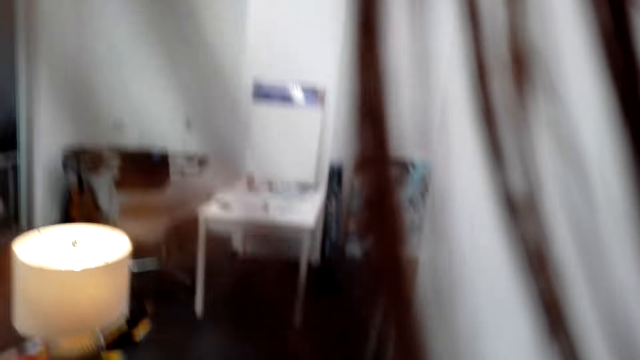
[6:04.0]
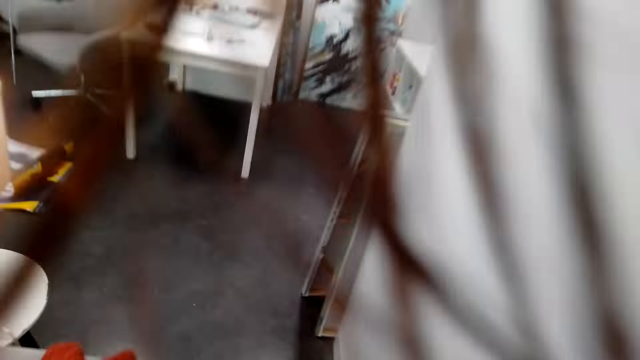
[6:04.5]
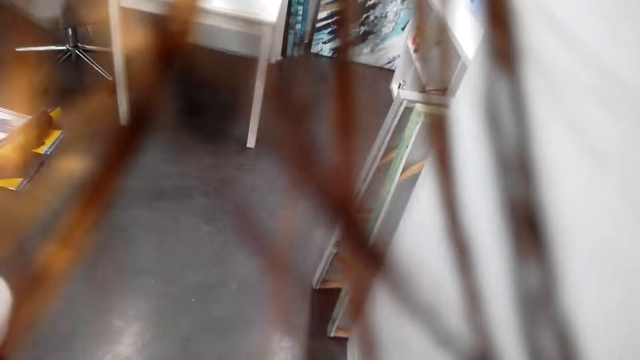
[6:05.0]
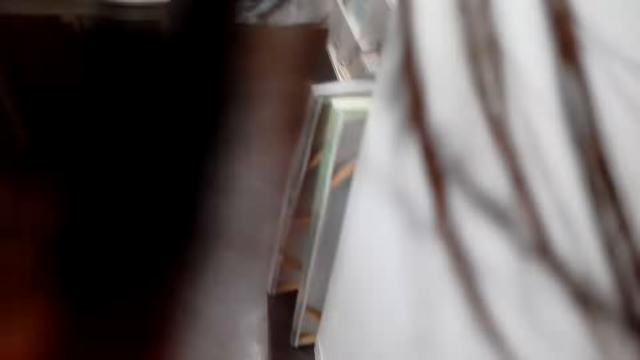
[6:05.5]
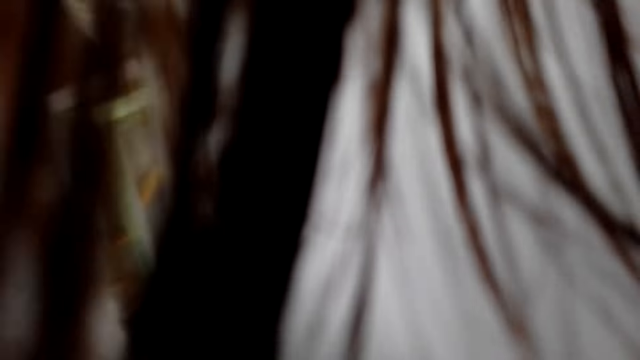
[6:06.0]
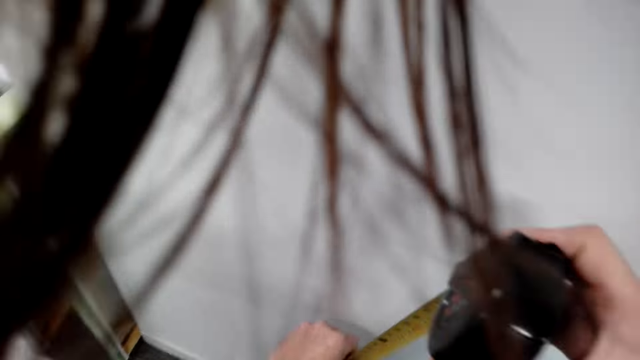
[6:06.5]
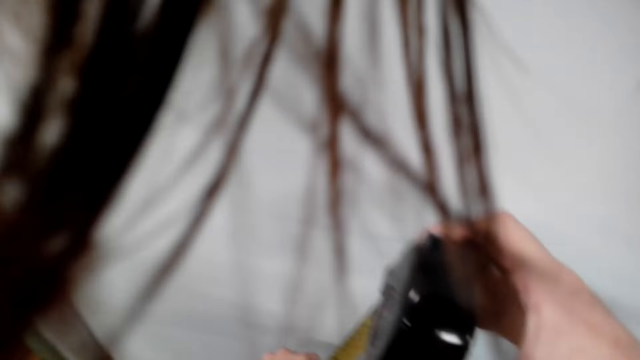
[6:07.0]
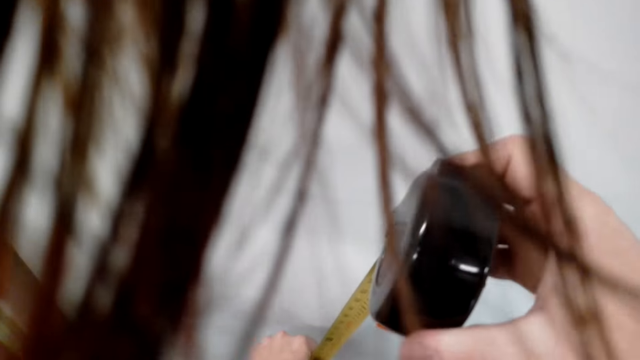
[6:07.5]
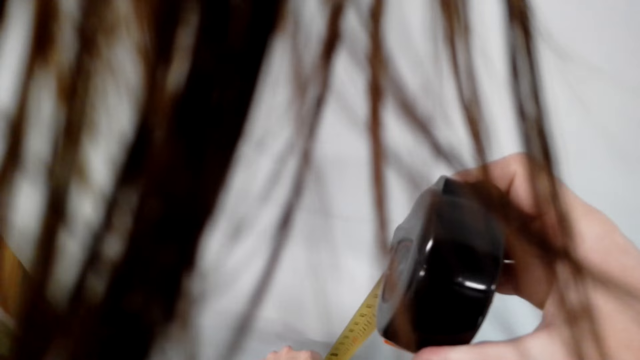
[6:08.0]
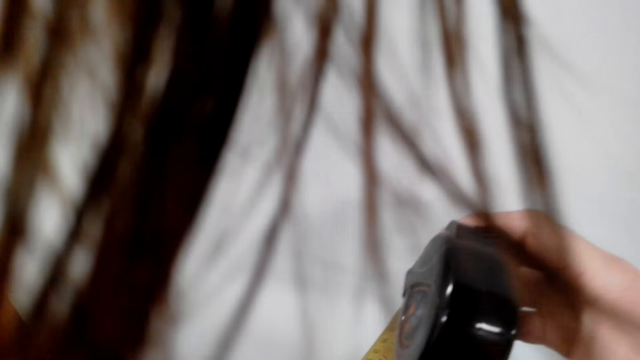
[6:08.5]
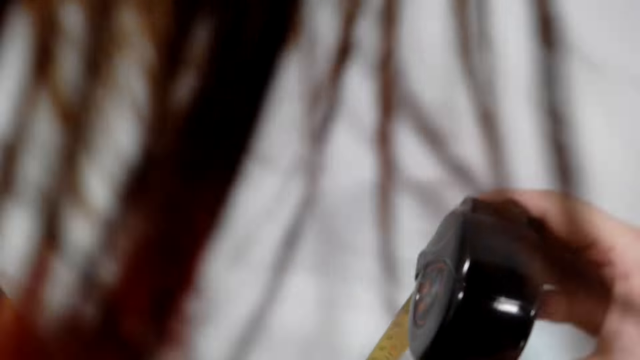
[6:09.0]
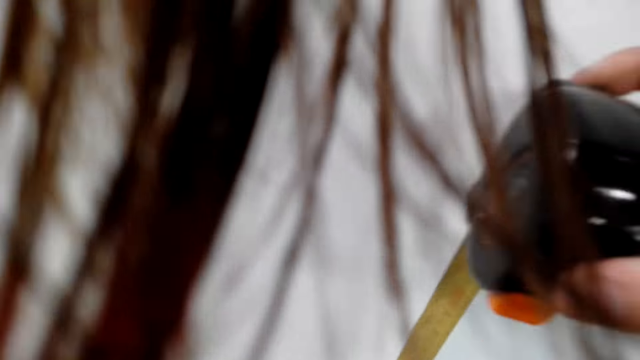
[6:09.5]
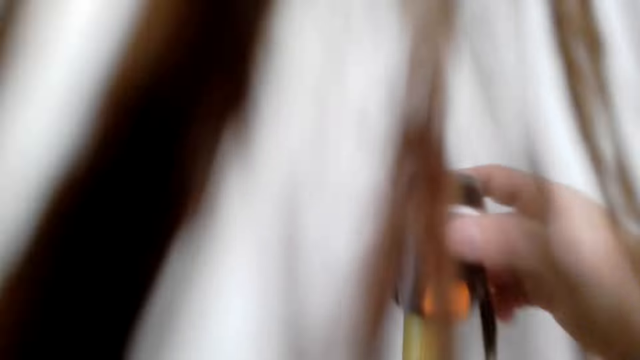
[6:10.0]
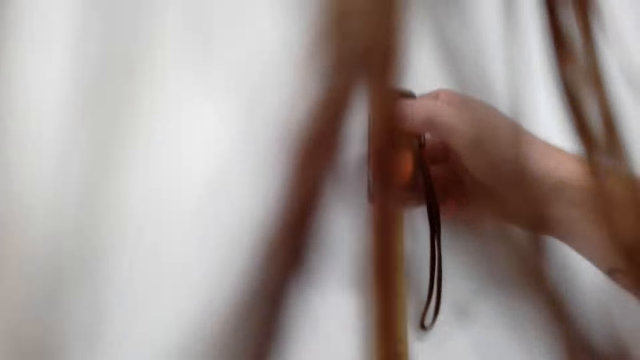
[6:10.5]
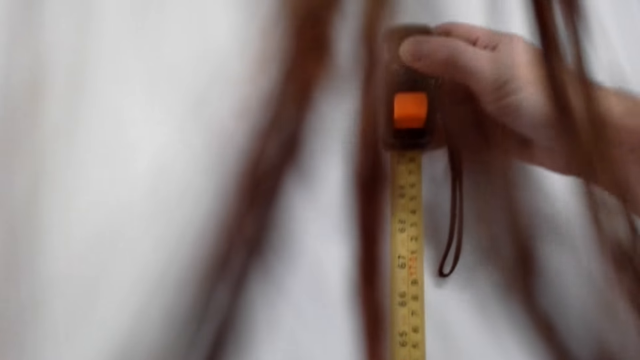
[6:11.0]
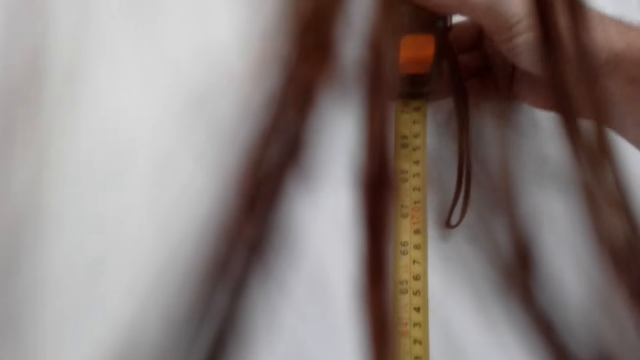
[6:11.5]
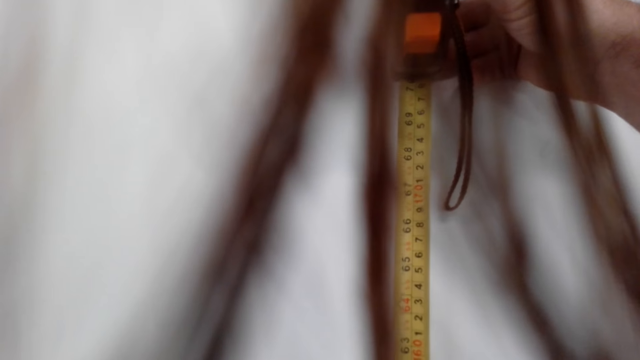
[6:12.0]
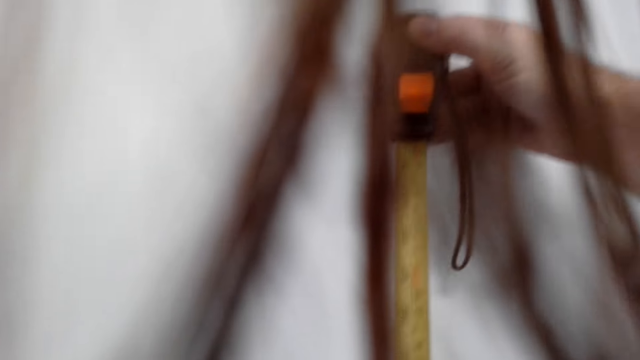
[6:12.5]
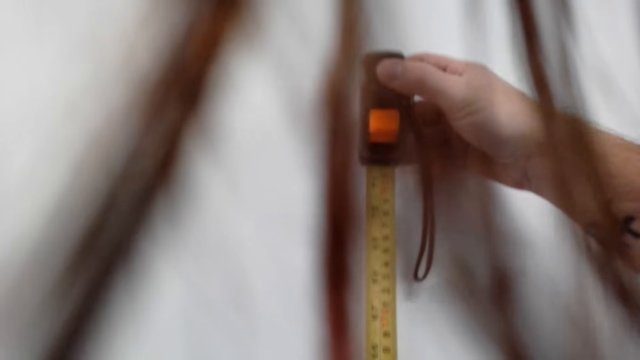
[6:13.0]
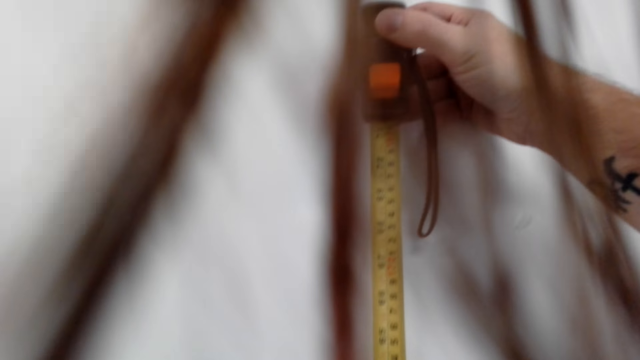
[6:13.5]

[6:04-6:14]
The camera wearer measures a wall with a tape measure.

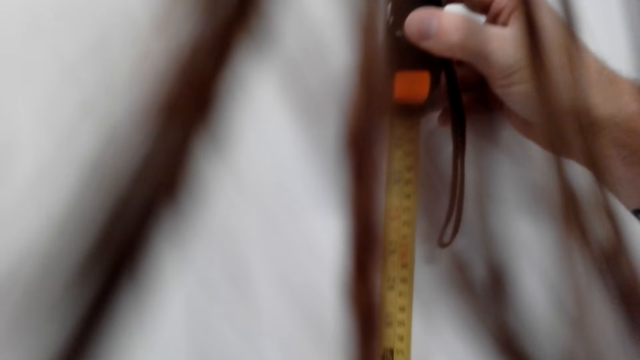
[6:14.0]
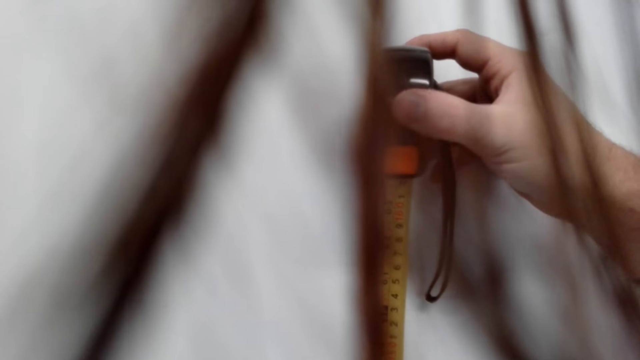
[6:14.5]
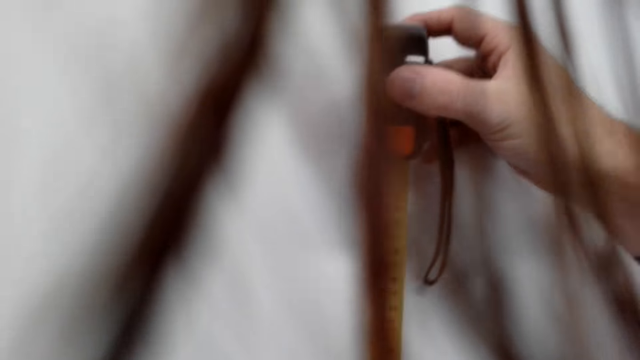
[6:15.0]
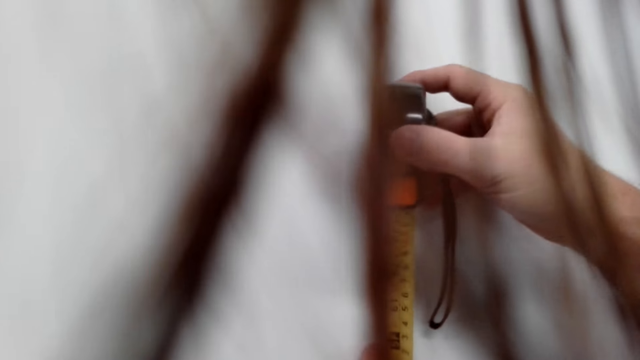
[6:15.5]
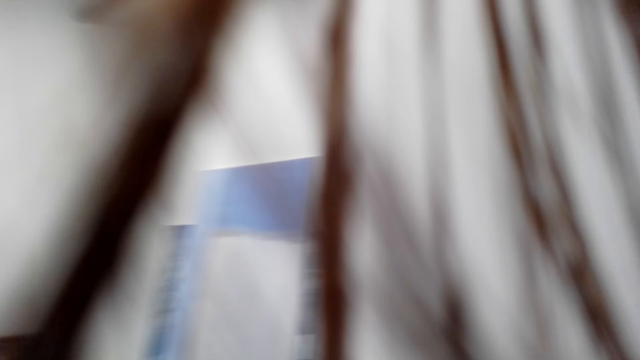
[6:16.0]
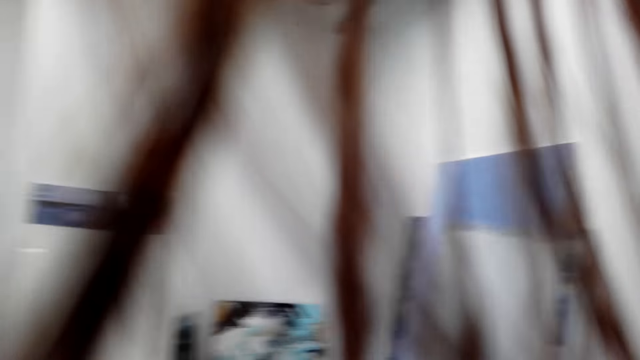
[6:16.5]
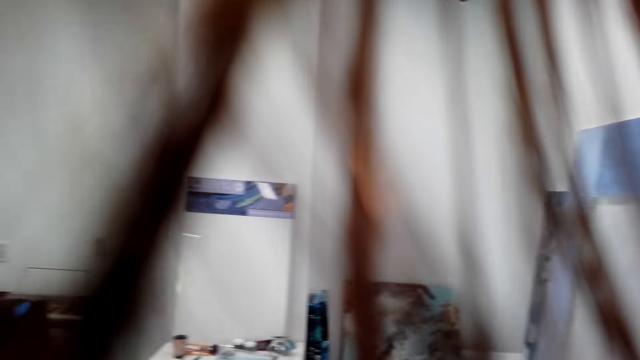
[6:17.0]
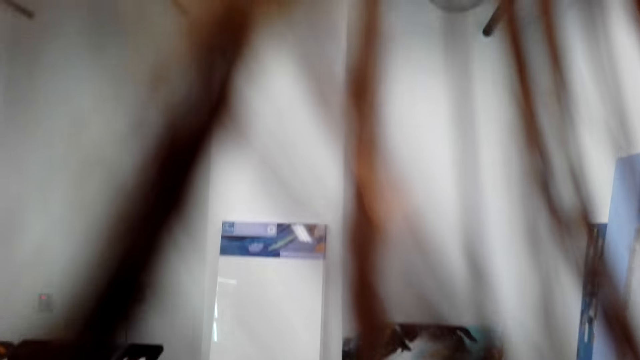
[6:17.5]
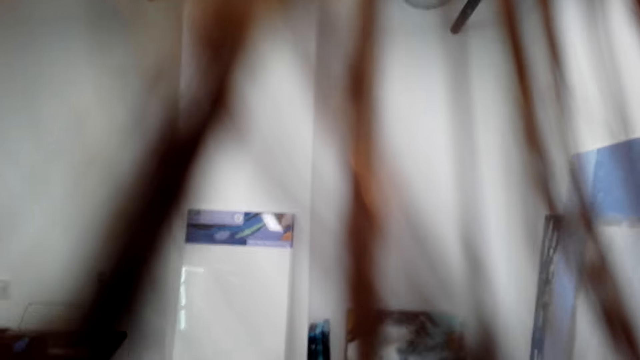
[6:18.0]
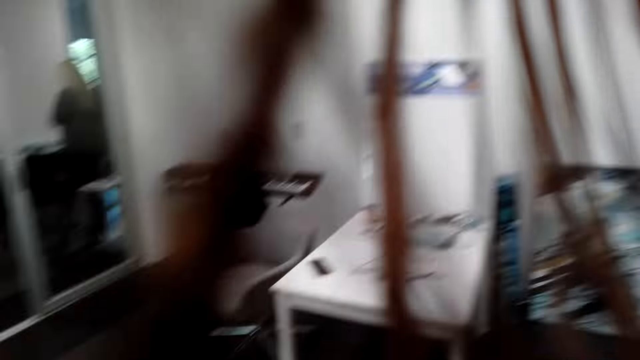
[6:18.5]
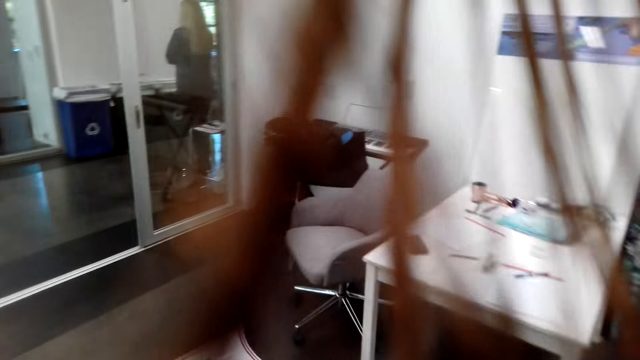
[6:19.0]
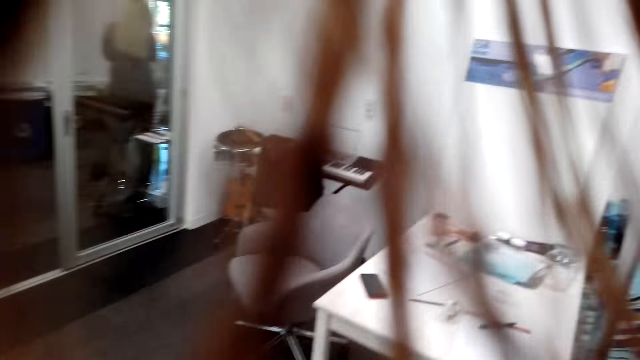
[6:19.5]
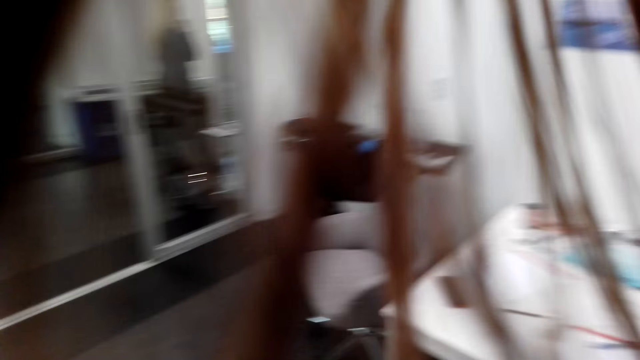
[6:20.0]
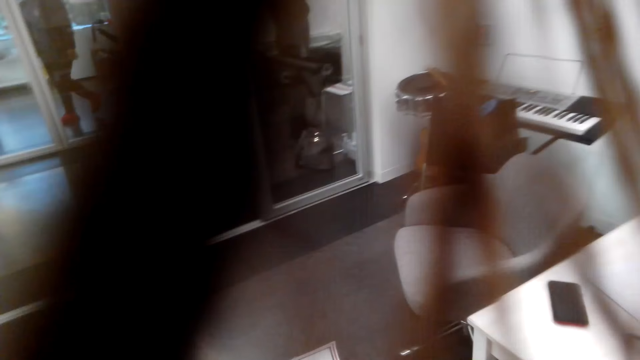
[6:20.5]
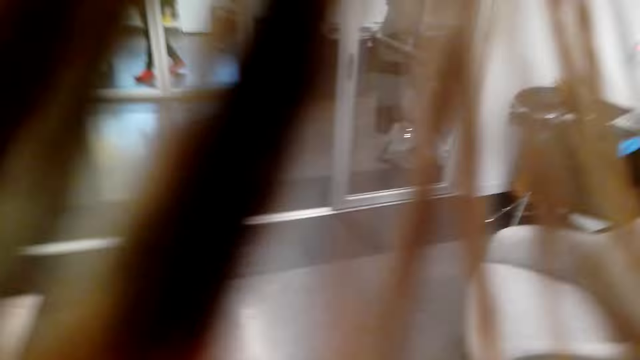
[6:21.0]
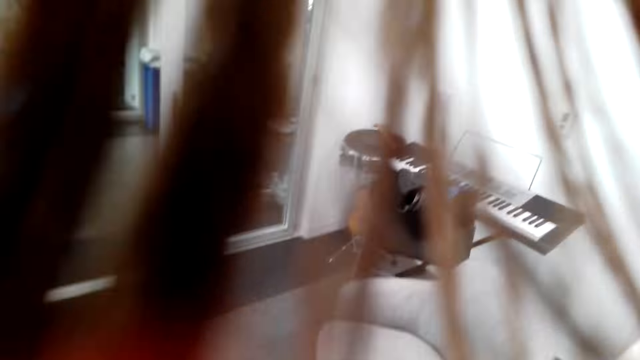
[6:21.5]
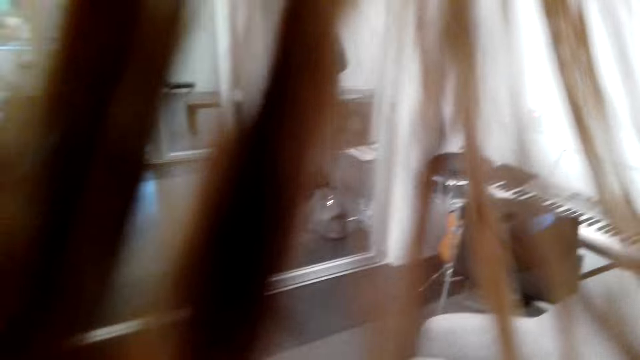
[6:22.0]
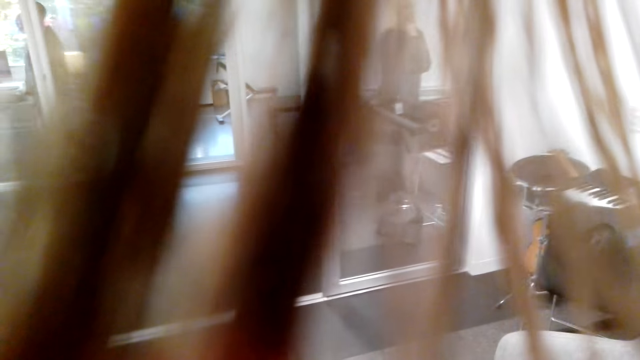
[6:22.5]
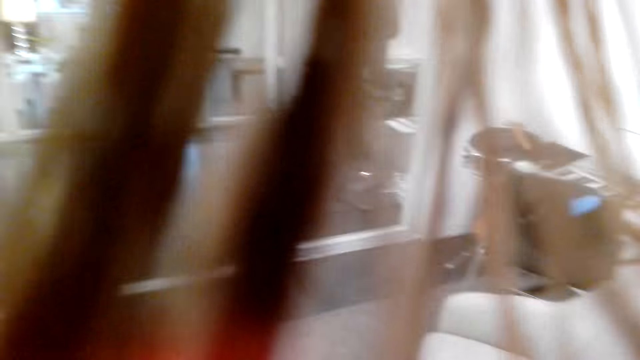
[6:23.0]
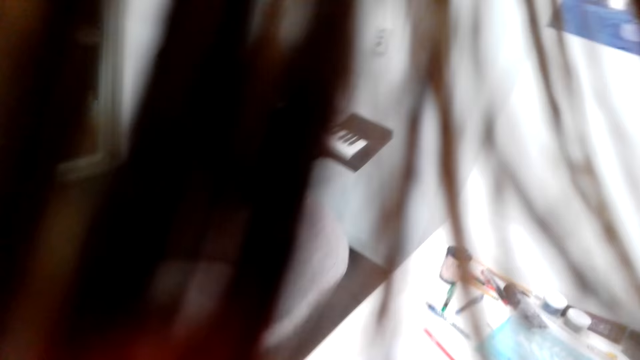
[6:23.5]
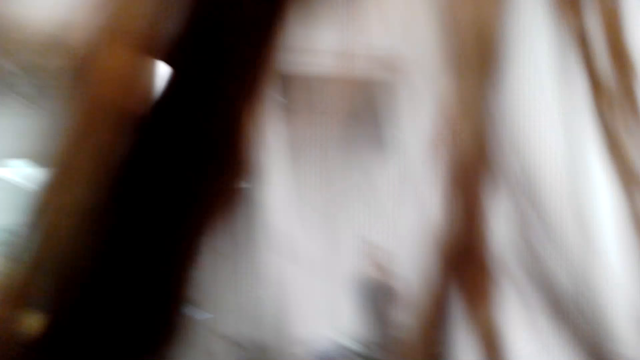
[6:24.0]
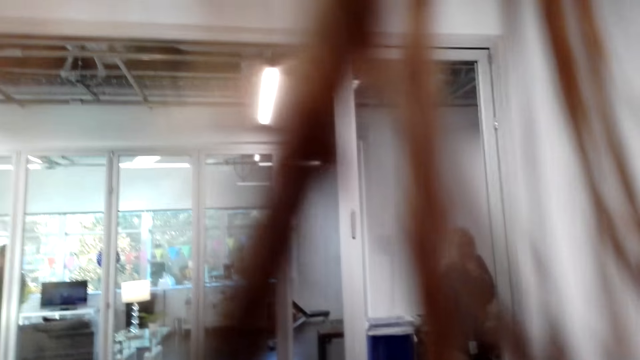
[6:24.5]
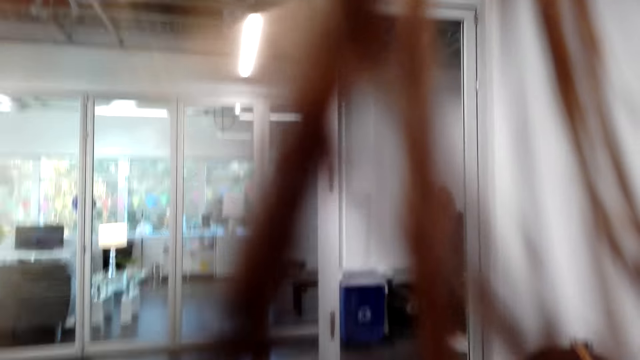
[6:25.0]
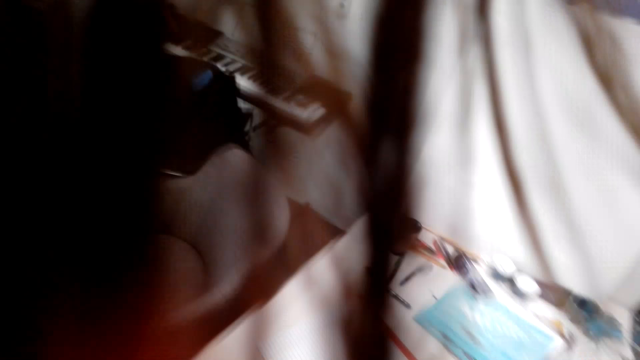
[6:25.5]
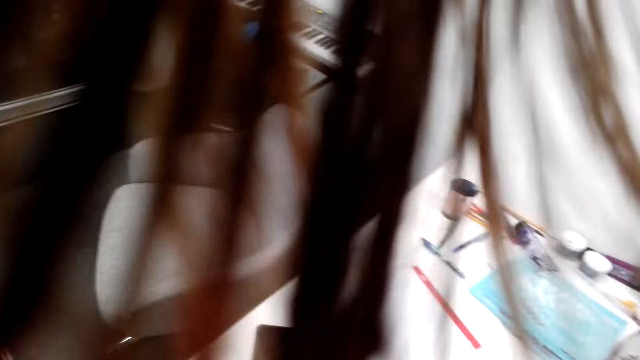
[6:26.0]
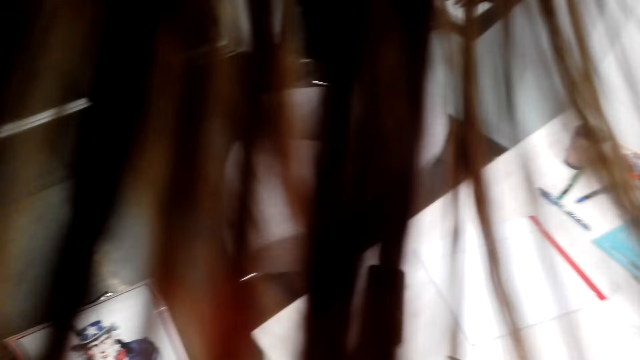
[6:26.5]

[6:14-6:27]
The camera wearer walks around the house.
